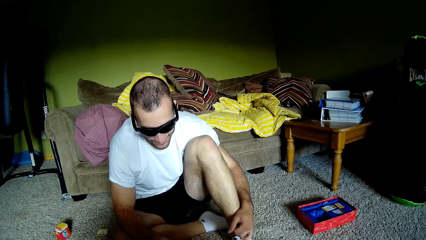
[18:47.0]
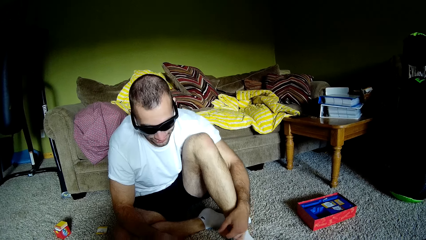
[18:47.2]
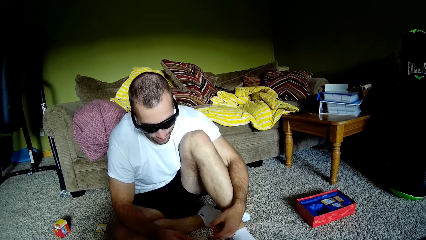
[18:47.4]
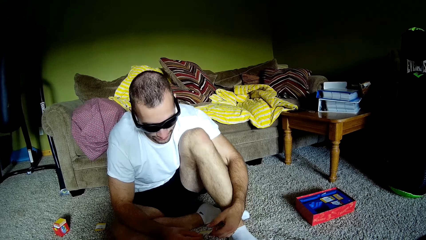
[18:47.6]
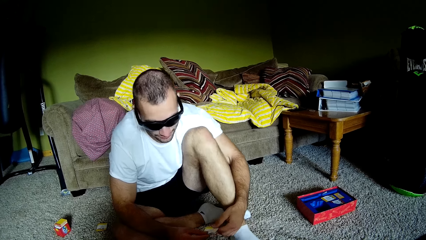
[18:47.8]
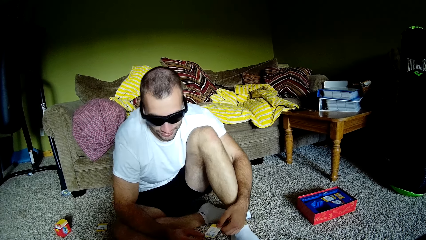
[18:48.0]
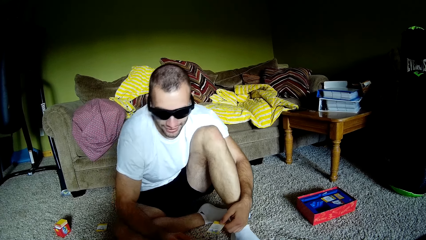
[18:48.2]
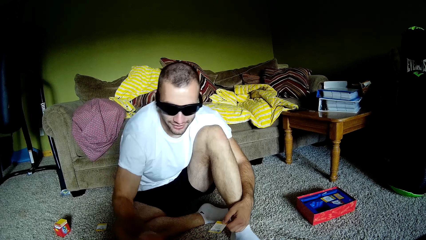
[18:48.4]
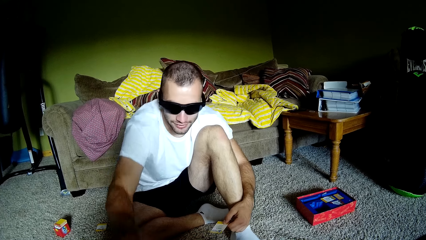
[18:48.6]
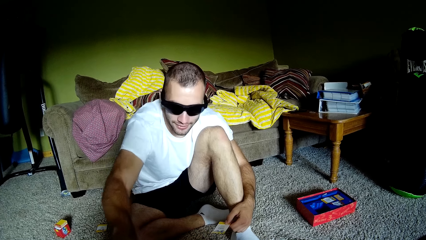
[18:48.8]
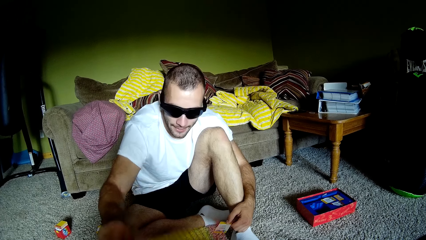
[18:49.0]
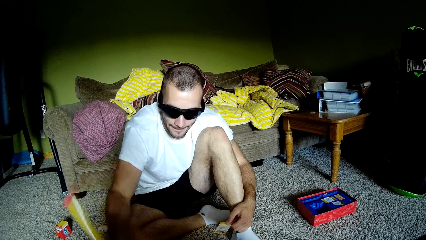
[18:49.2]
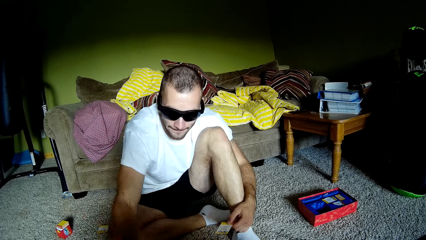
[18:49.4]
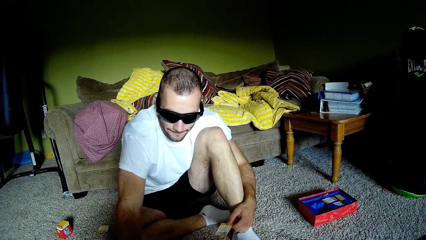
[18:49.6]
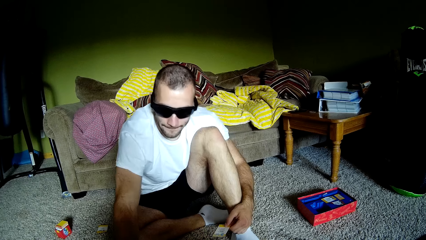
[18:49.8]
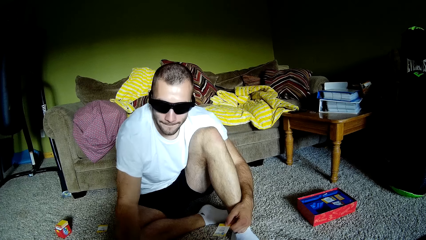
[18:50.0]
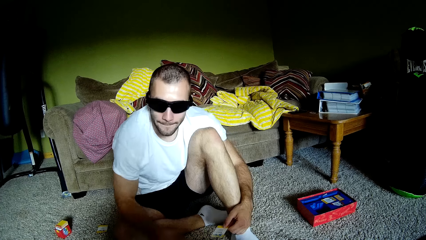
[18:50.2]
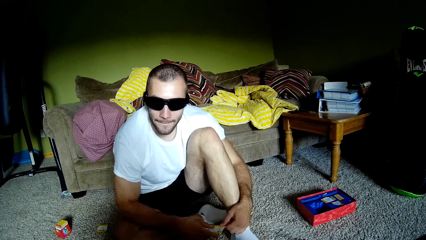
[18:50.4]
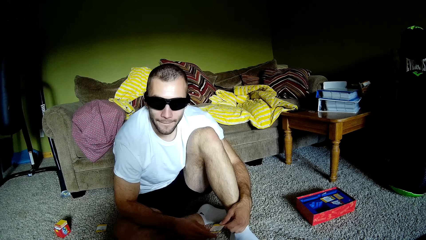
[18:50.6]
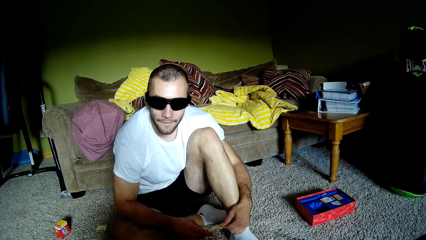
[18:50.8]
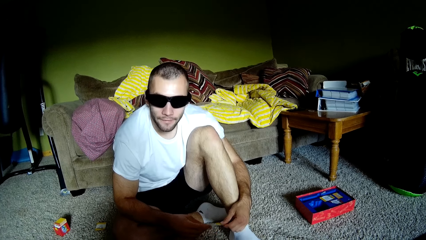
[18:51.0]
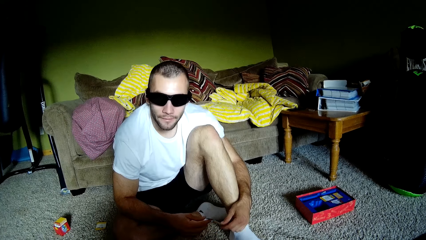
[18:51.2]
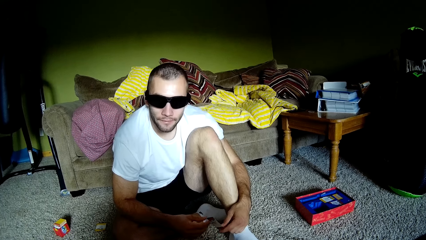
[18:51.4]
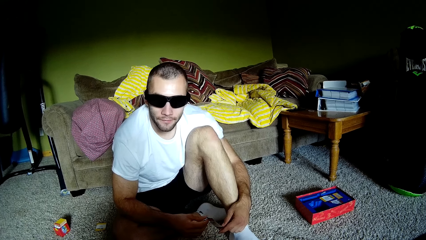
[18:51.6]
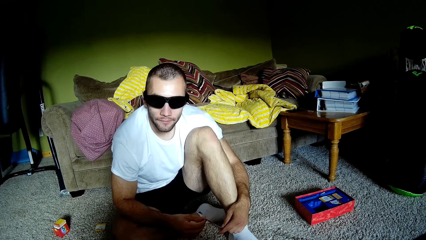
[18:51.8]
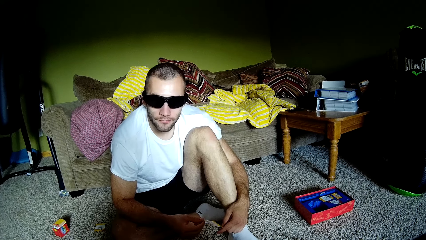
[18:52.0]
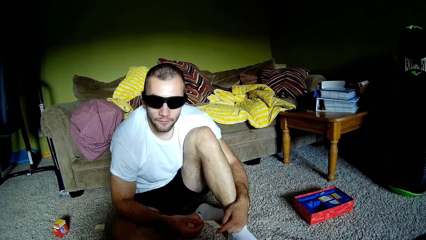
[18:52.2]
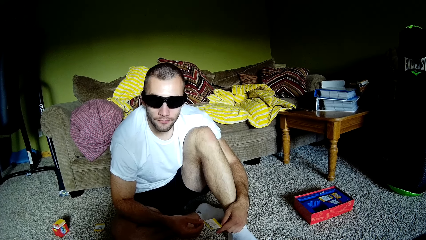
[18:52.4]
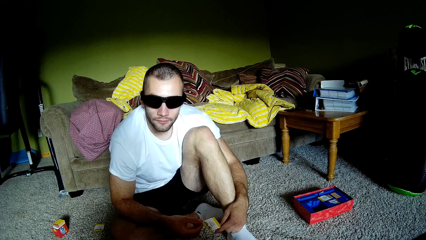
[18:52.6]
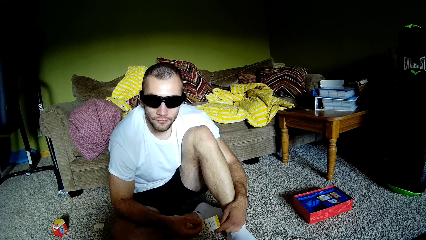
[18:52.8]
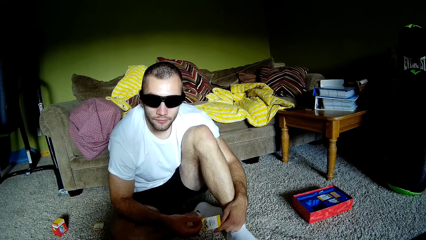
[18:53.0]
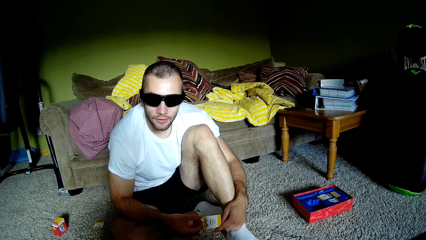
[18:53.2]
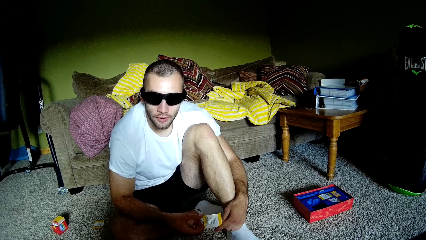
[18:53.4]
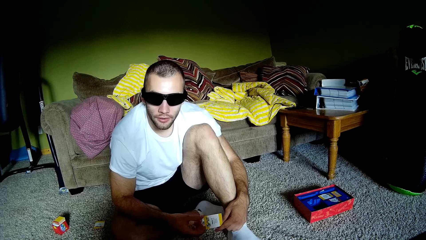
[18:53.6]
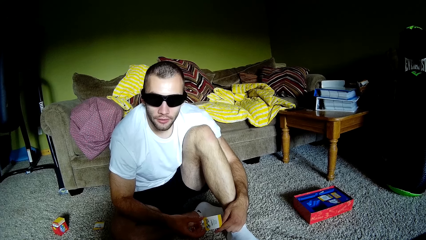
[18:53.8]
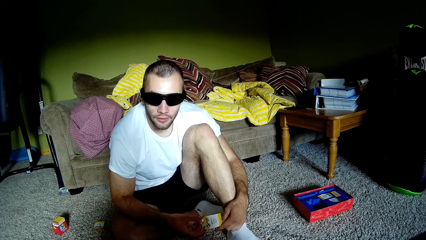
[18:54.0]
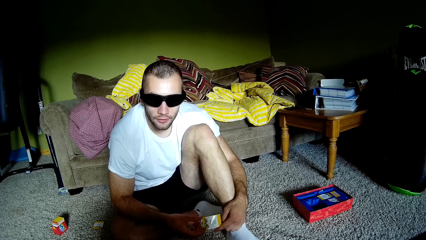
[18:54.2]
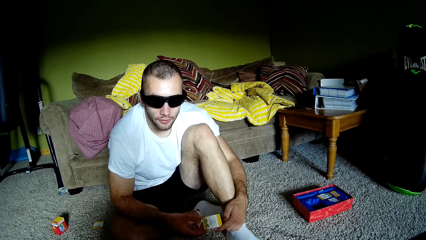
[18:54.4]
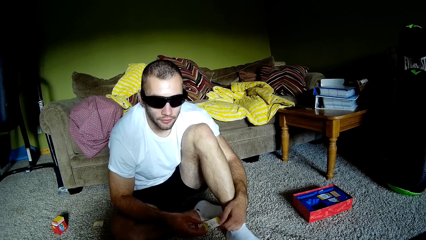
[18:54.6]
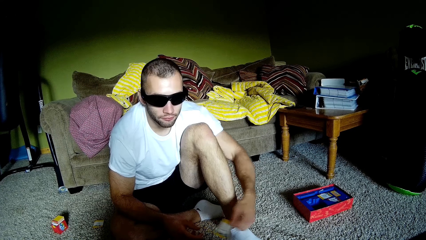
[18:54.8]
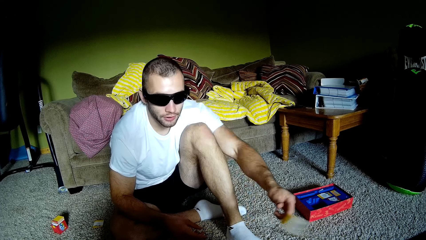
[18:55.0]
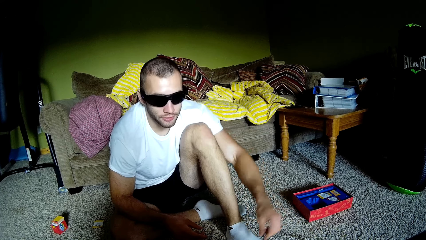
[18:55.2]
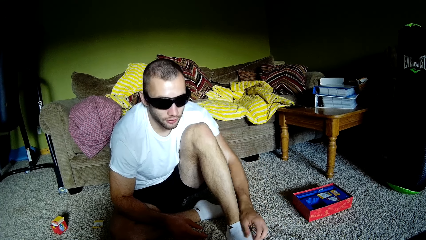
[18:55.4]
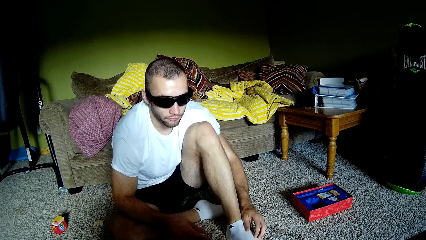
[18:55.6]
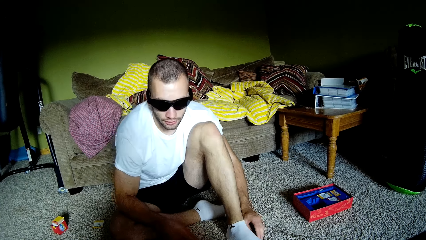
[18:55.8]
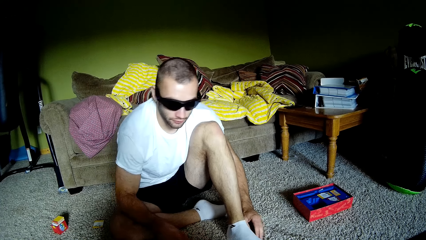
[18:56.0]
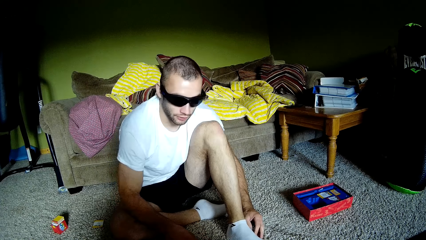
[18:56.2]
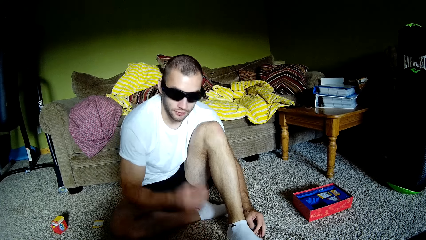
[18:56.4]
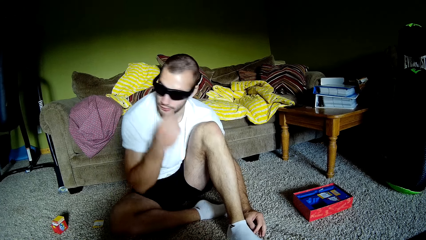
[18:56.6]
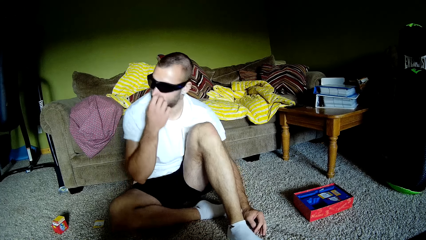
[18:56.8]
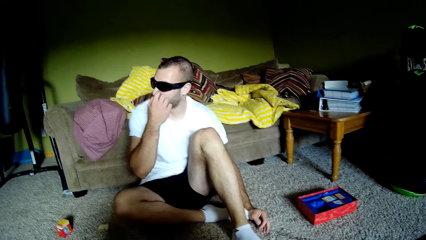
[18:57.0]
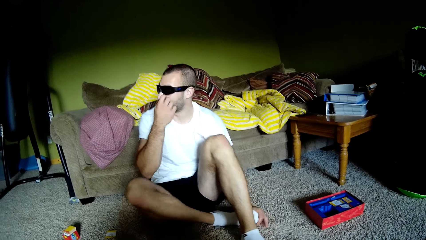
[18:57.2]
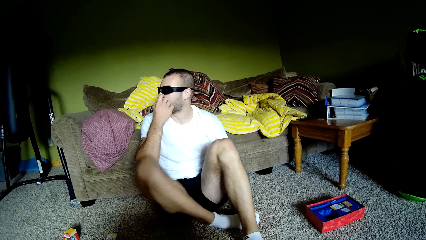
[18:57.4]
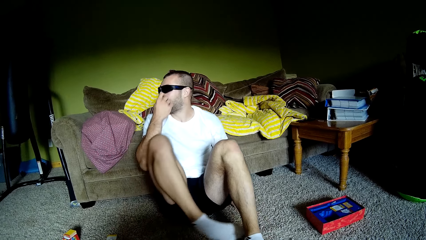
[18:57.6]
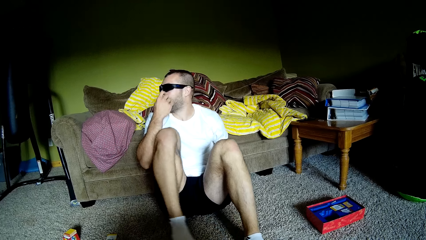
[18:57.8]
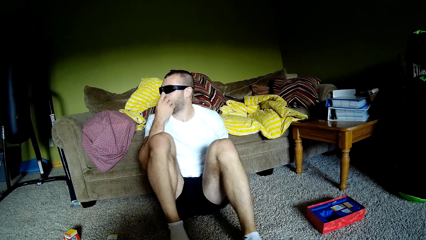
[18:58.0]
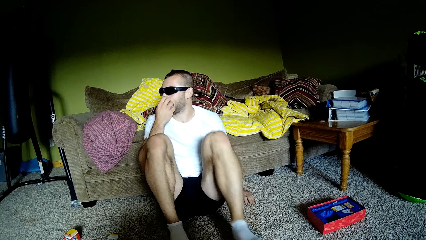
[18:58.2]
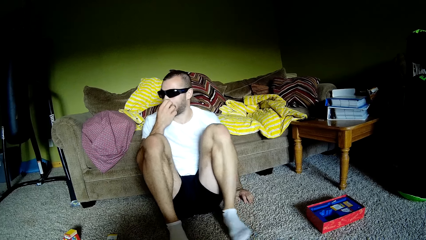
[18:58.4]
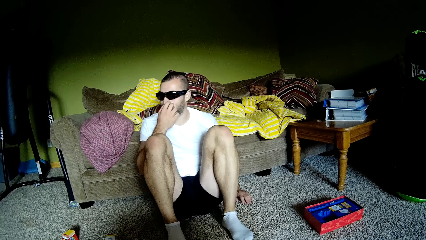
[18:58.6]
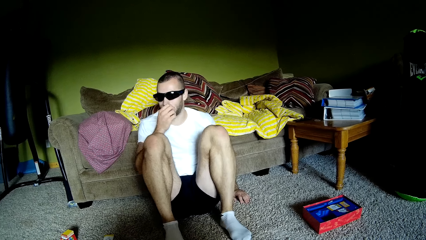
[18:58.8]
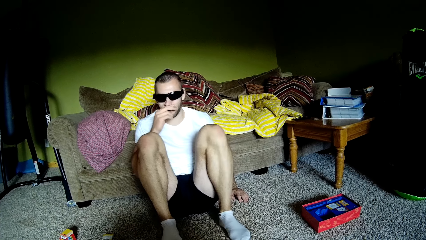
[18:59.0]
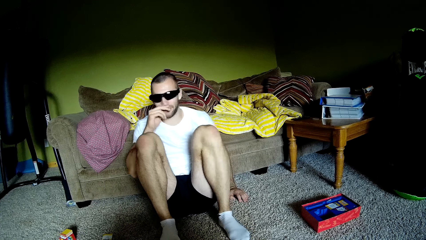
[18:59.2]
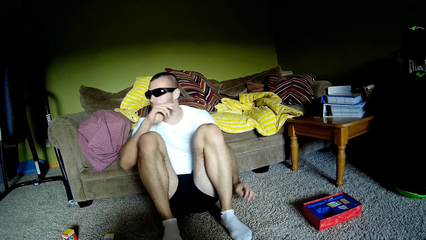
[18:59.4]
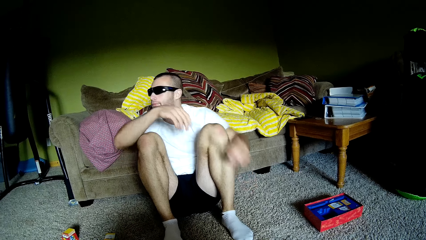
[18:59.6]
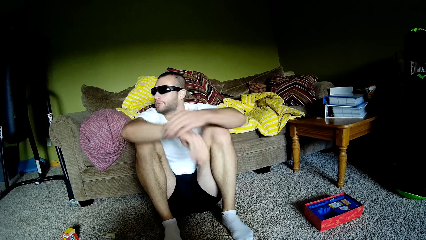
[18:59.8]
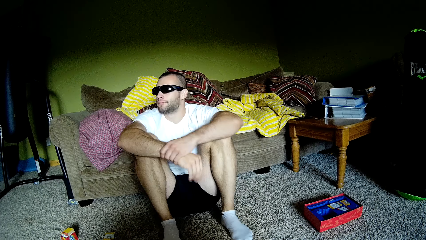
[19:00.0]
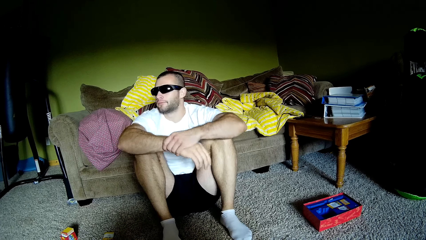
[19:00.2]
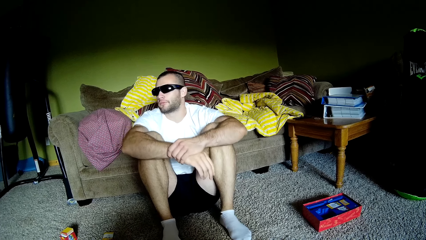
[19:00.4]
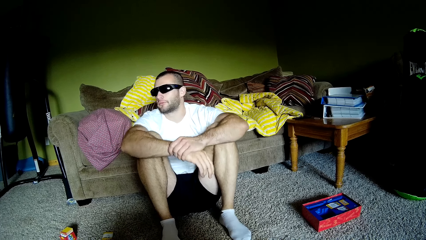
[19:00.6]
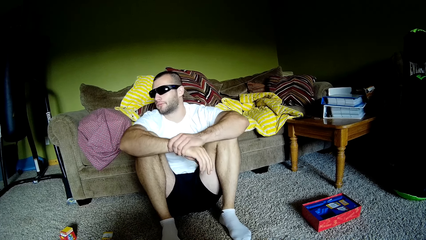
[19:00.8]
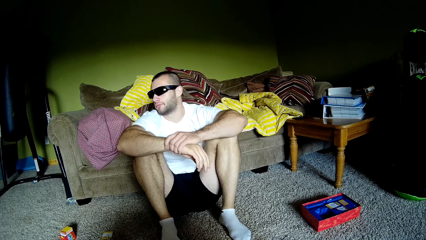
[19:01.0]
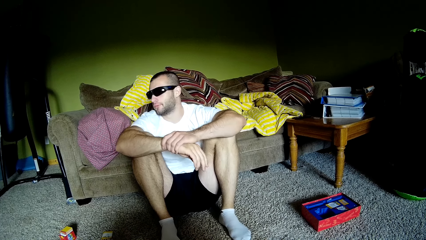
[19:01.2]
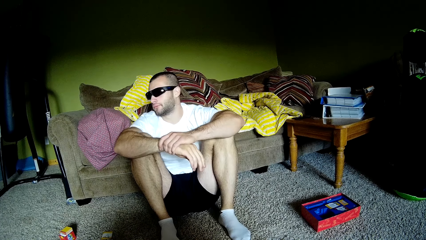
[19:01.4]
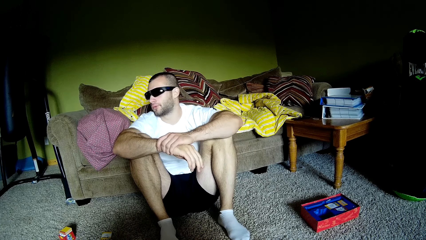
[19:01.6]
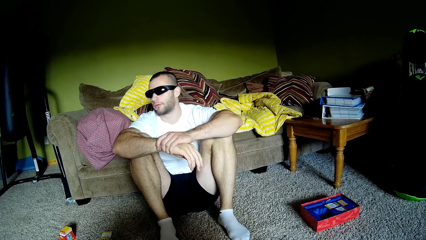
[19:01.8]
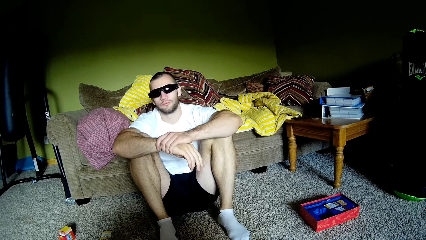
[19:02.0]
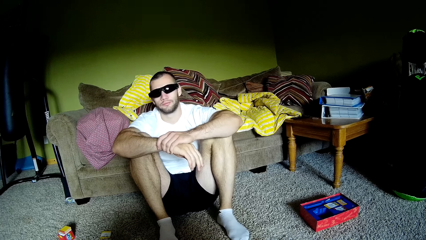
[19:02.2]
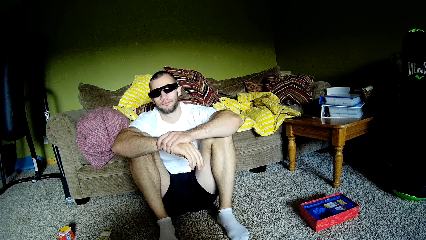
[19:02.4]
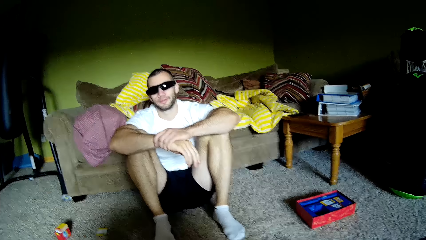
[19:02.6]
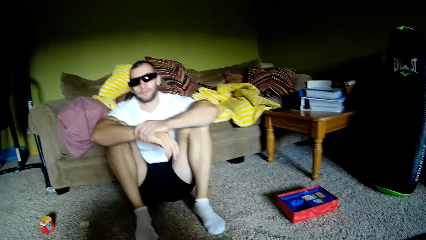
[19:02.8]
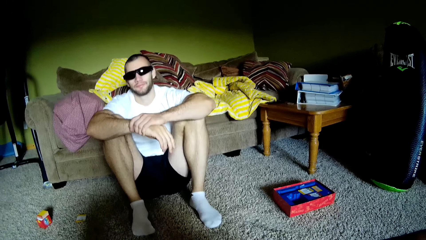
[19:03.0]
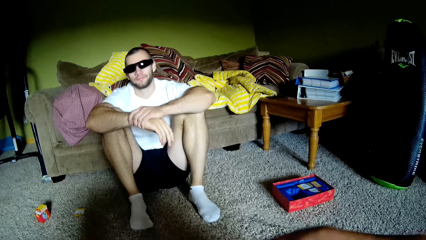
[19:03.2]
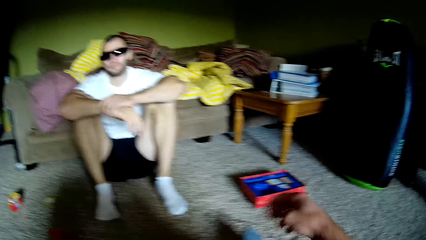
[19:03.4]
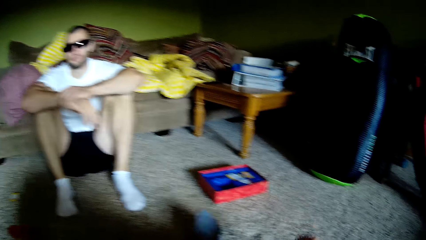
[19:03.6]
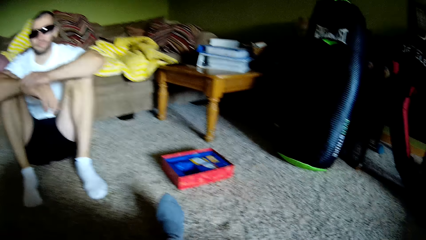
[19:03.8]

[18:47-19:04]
The camera wearer interacts with a man. The man exchanges a card on the other hand, picks a card from the camera wearer, and interacts with the camera wearer. The man throws paper on the floor and interacts with the camera wearer. The man scratches the nose and folds the hands.
